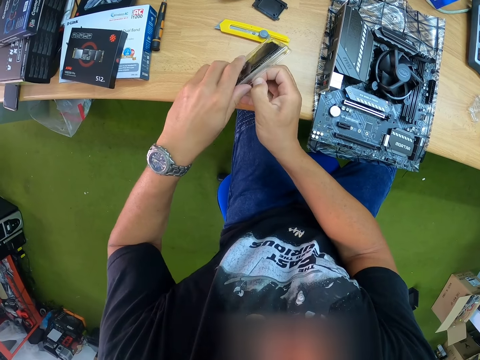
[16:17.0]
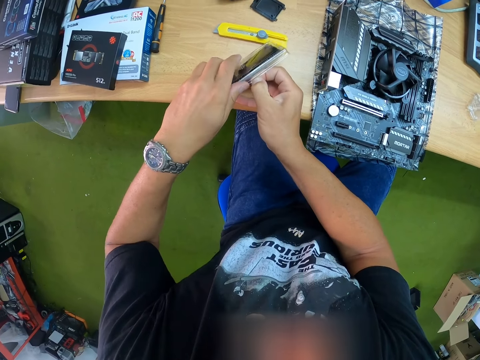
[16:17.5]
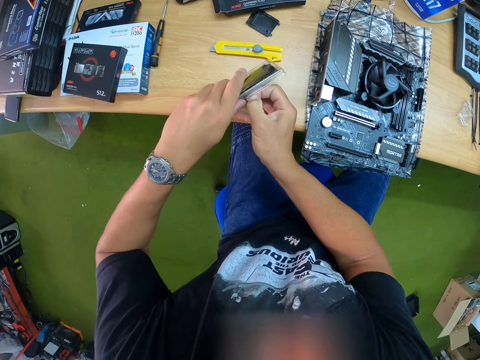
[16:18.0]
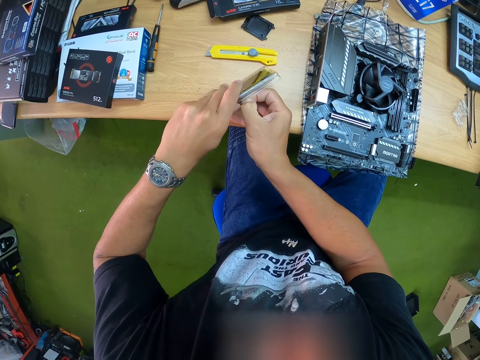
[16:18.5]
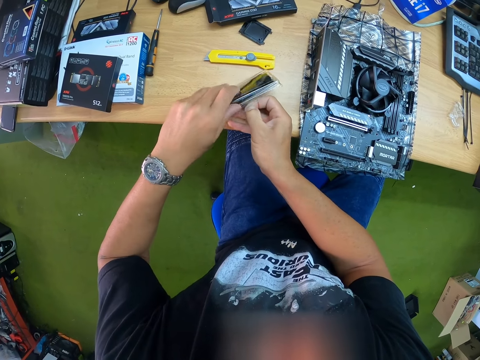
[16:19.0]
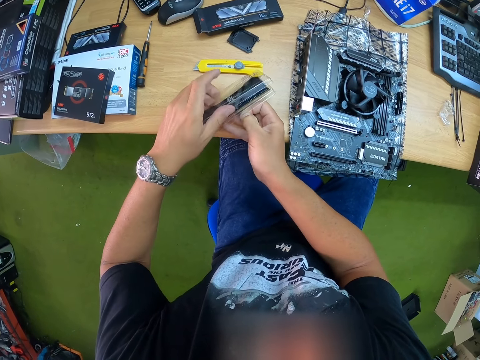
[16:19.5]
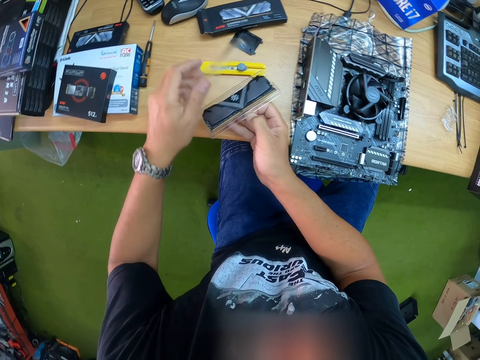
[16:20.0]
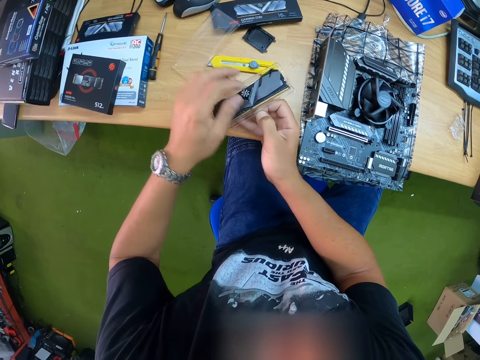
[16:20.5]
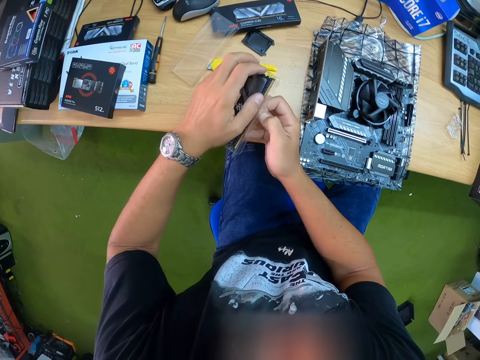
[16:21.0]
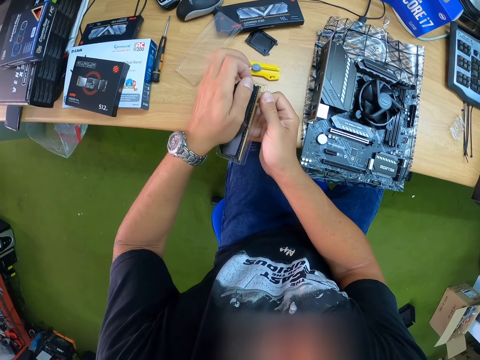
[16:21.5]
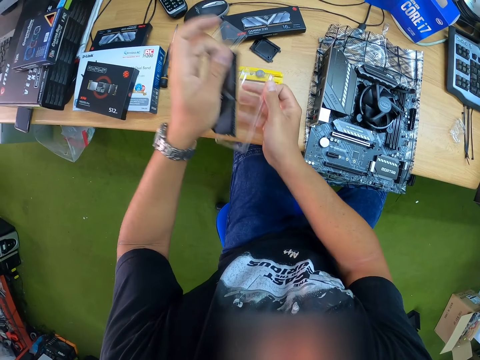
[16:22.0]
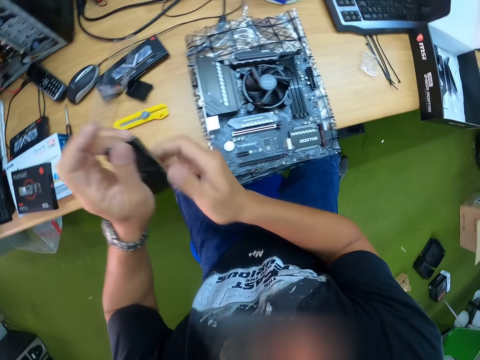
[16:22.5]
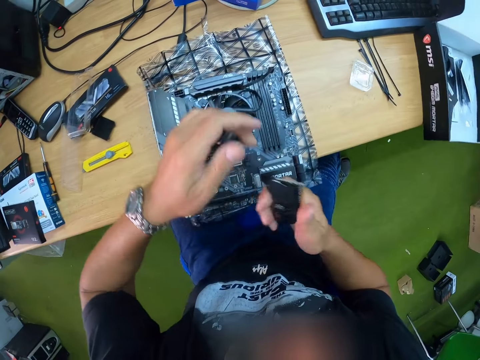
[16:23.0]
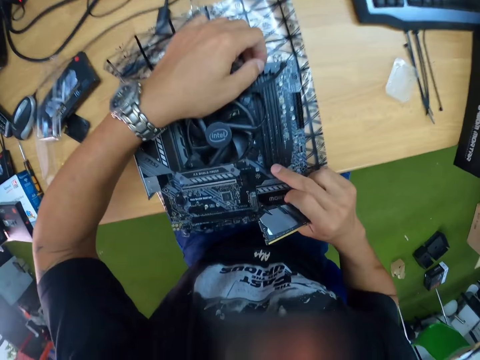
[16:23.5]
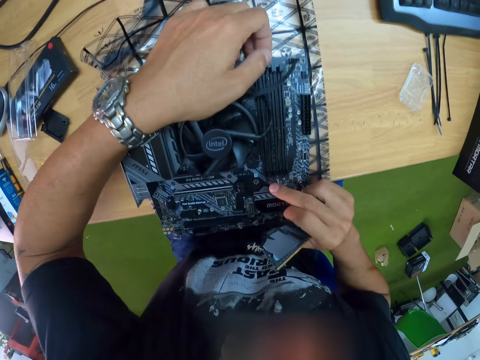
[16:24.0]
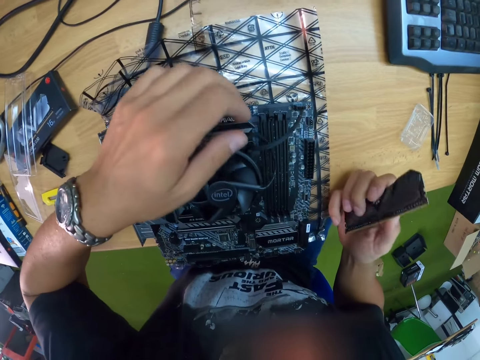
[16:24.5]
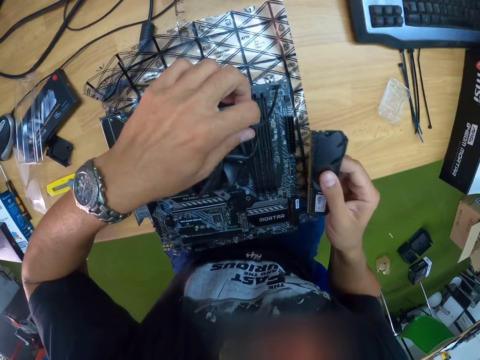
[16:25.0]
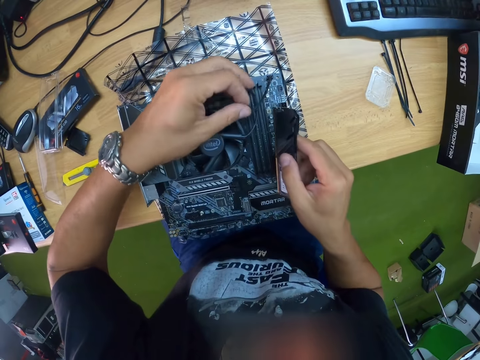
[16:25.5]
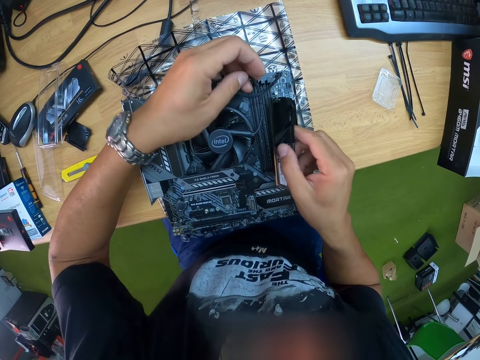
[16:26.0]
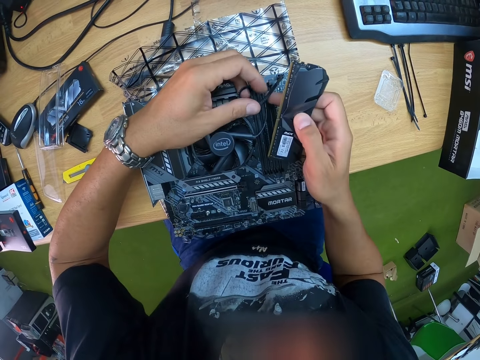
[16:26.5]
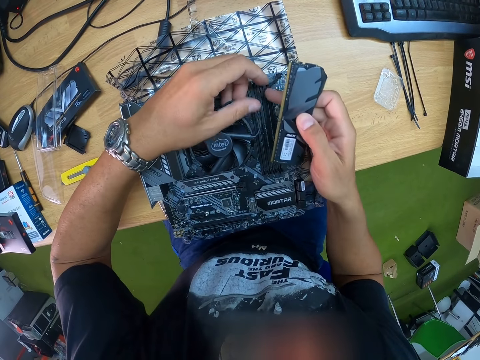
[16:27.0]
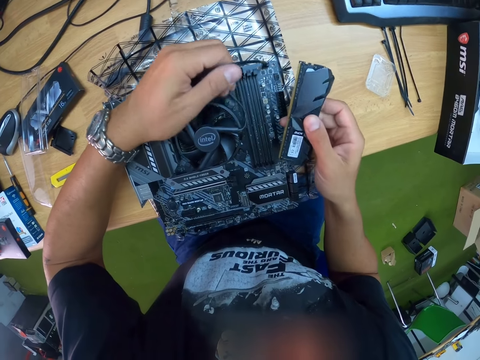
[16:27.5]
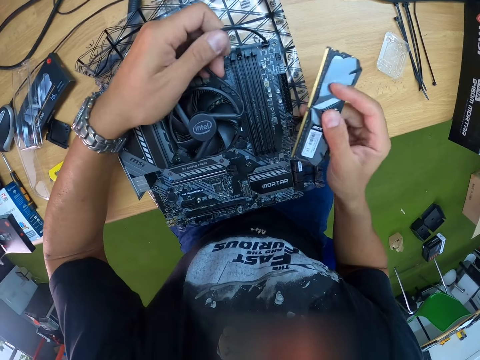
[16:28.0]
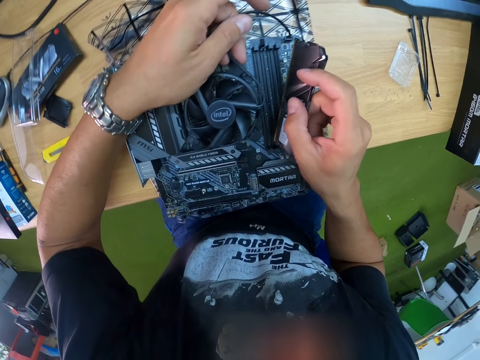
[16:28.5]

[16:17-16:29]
The camera wearer removes a pack from the gaming memory with both hands. He drops the pack on the table with his left hand. He picks up the back USB connectors. He removes the gaming memory from the pack with his left hand. He drops the pack in his right hand on the table. He passes the gaming memory in his left hand to his right hand. He fixes the backup USB connector on the CPU.

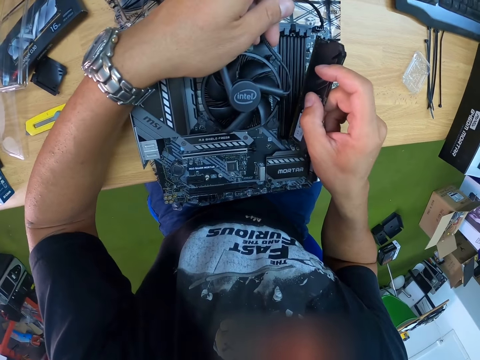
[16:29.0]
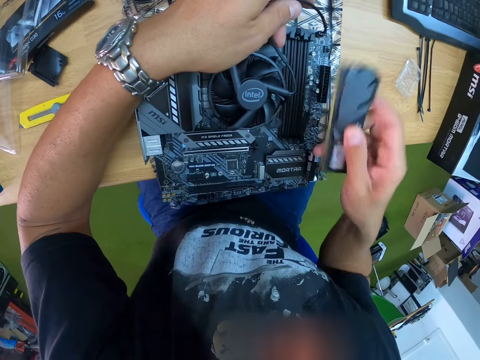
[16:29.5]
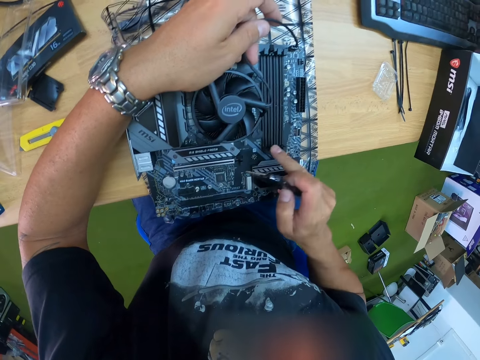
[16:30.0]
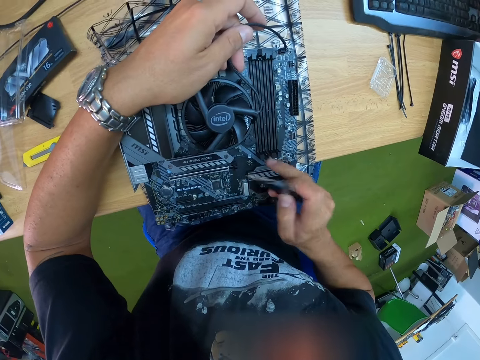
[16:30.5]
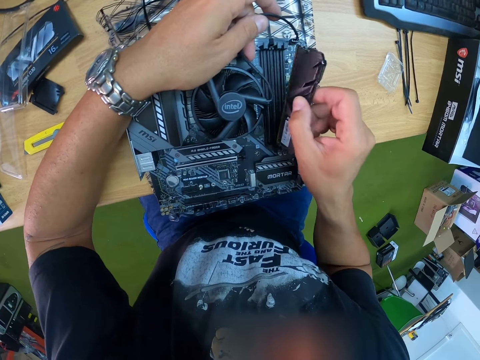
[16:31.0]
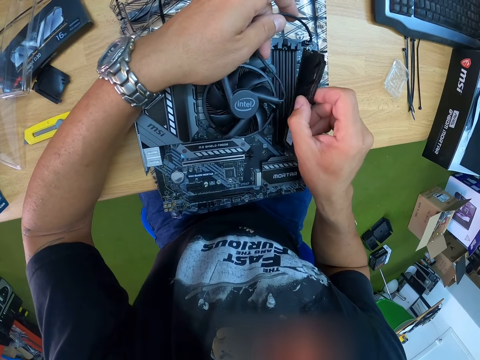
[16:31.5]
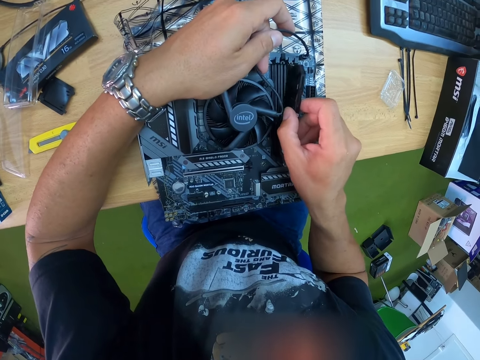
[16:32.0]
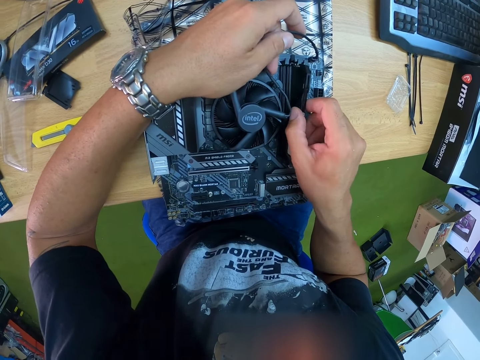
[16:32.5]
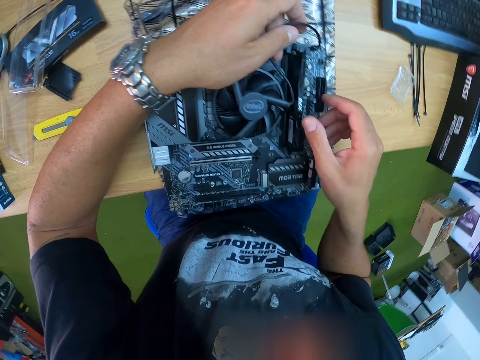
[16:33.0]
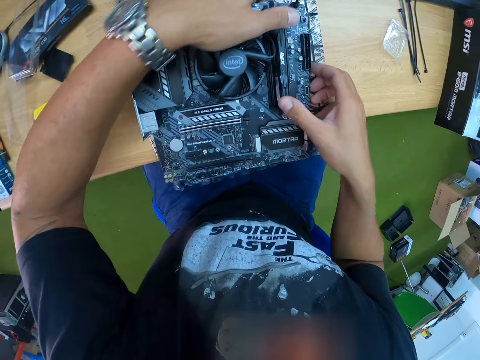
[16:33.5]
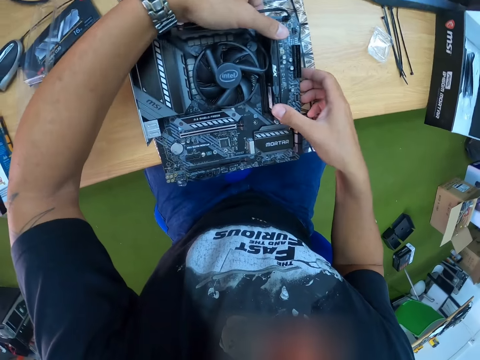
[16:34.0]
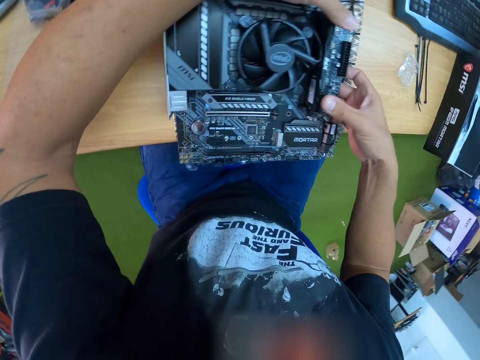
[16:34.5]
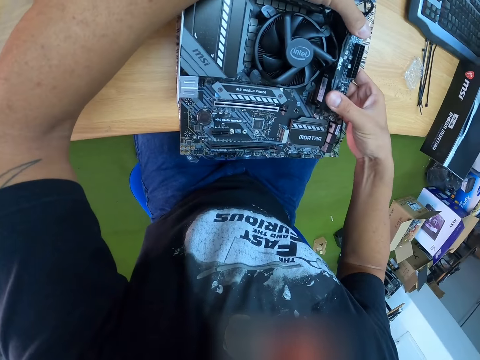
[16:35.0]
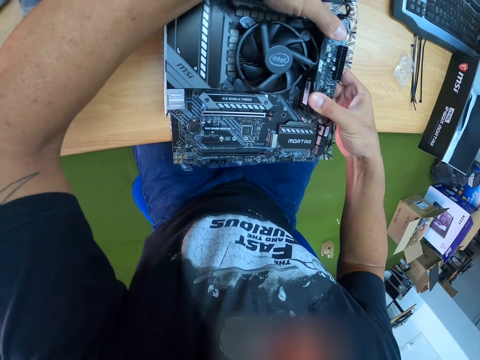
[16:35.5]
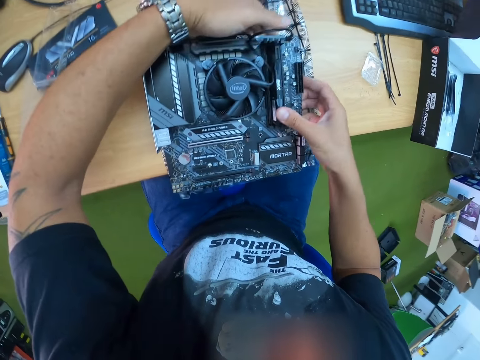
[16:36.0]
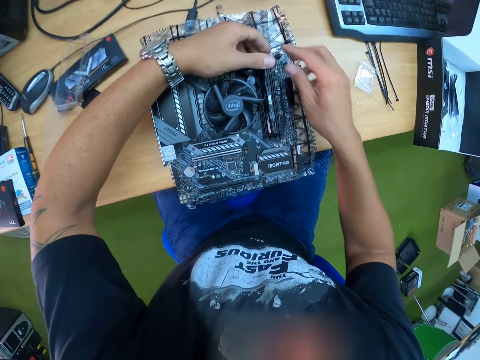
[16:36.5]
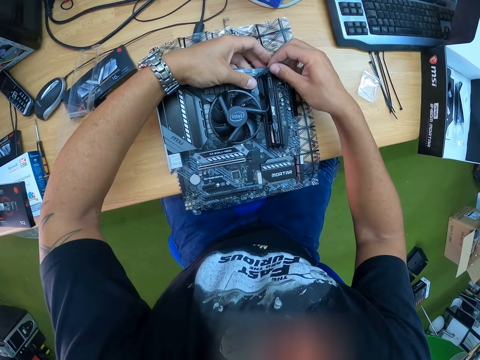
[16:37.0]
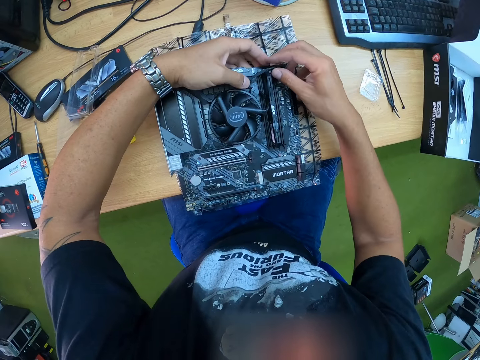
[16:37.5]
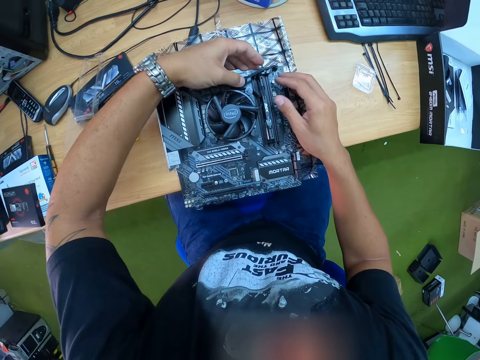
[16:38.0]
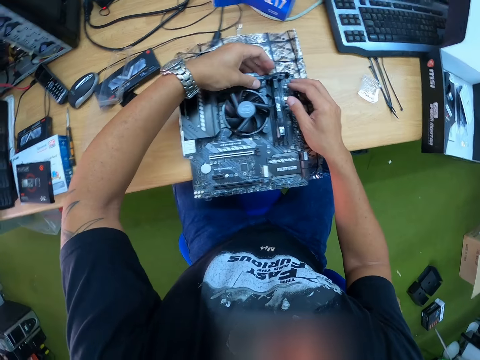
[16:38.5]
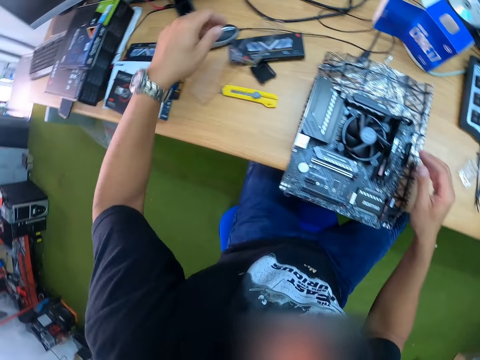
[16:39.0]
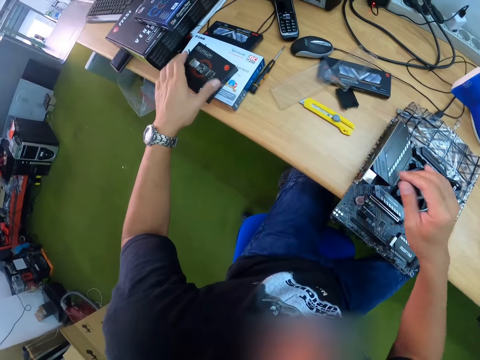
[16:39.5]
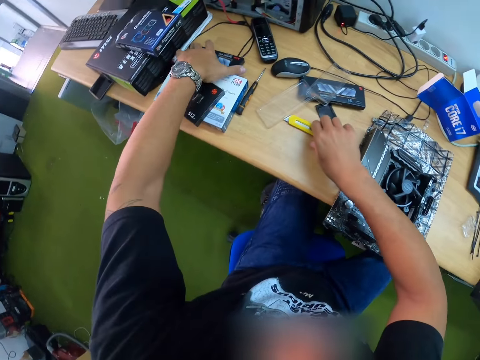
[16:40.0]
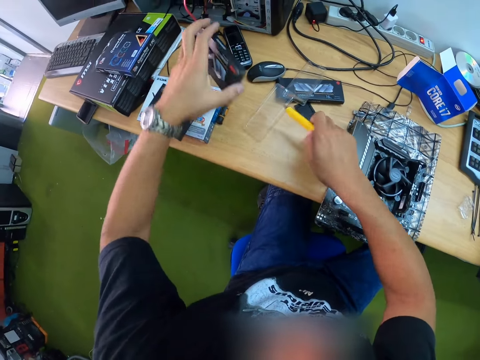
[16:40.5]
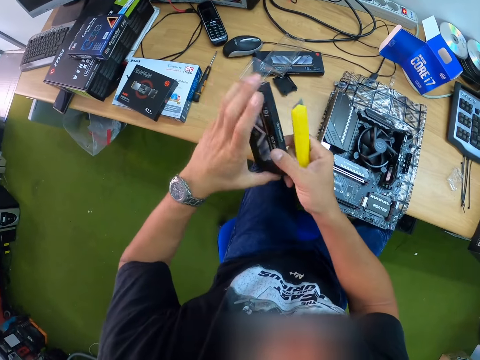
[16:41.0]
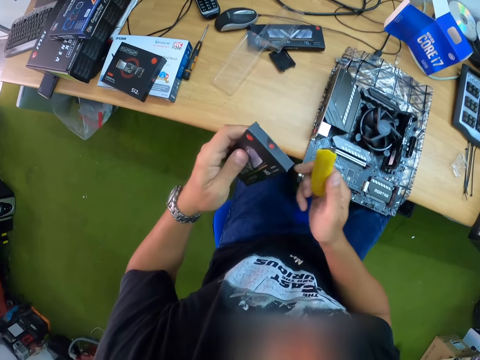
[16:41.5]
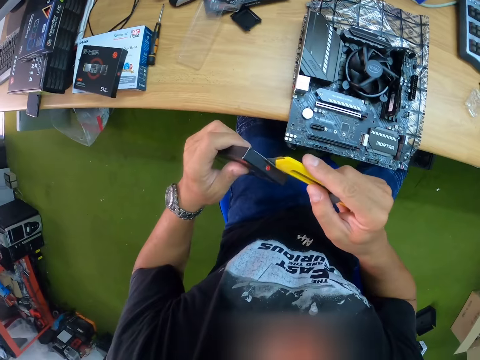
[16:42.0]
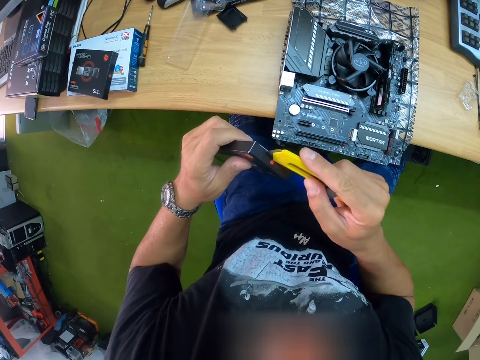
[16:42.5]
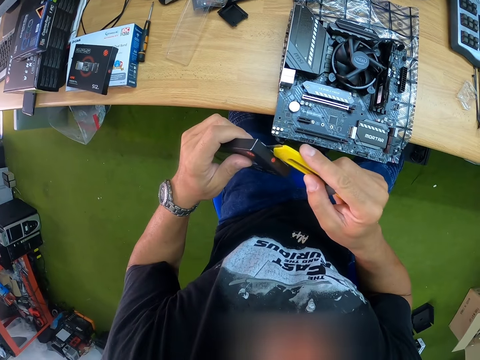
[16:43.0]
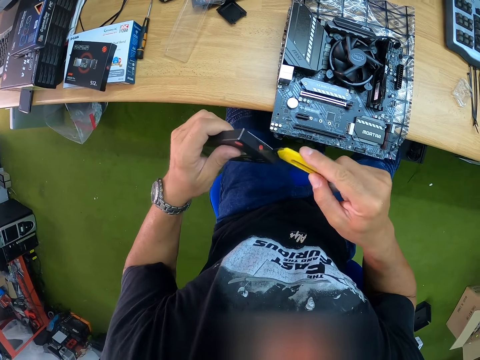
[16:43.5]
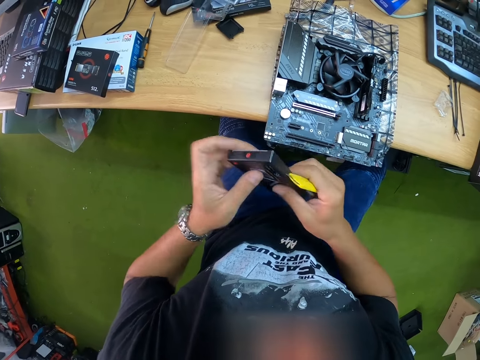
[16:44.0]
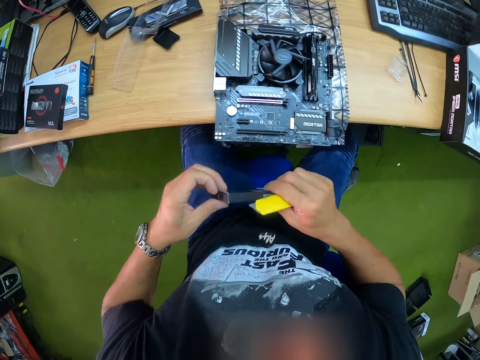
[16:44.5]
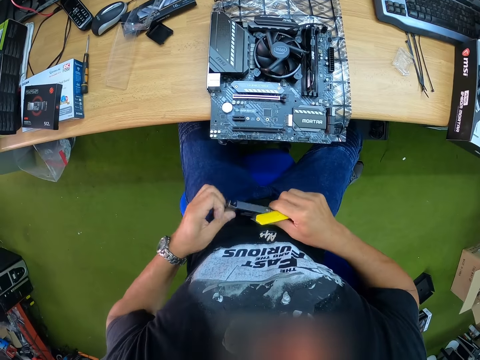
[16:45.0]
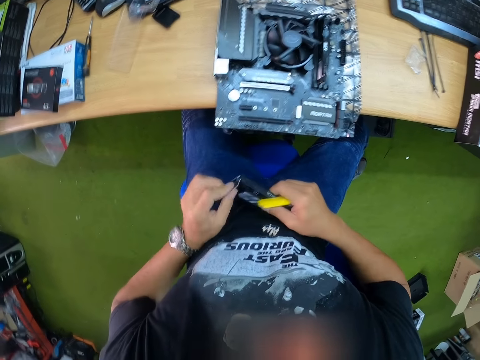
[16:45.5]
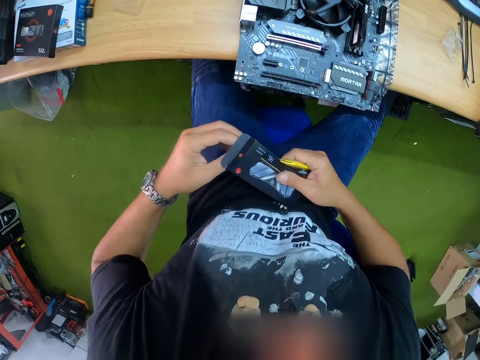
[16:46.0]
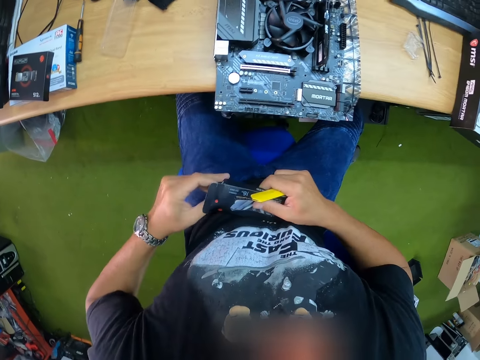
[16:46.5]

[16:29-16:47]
The camera wearer attaches the gaming memory to the motherboard with his right hand. He presses the gaming memory to the motherboard with both hands. He picks up the cutting knife on the table with his right hand. He picks up the carton on the table with his left hand. He opens the carton. He cuts the seal of the carton in his left hand with the cutting knife in his right hand. He passes the carton in his left hand to his right hand.
